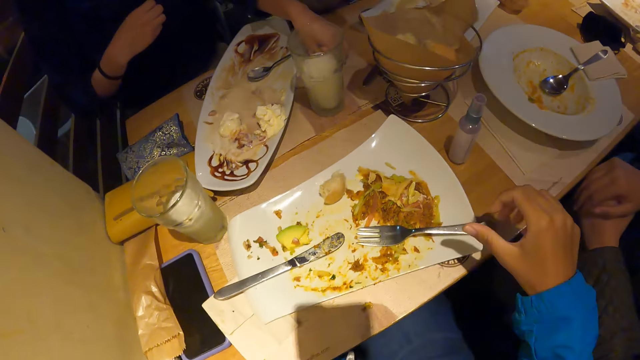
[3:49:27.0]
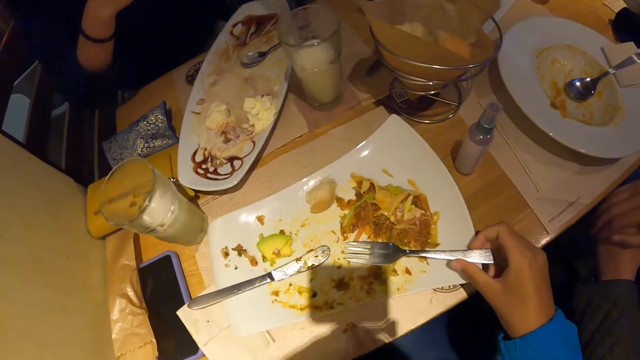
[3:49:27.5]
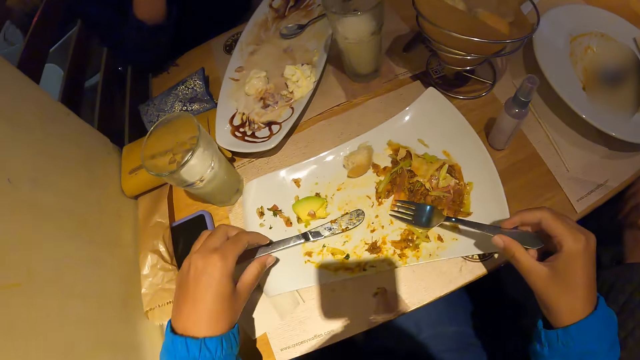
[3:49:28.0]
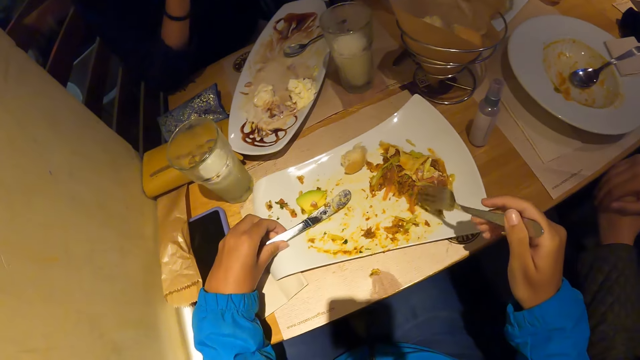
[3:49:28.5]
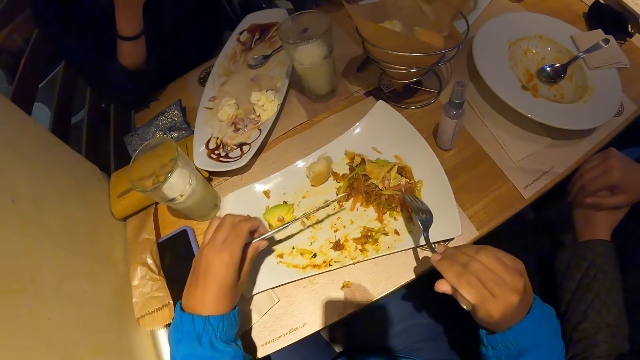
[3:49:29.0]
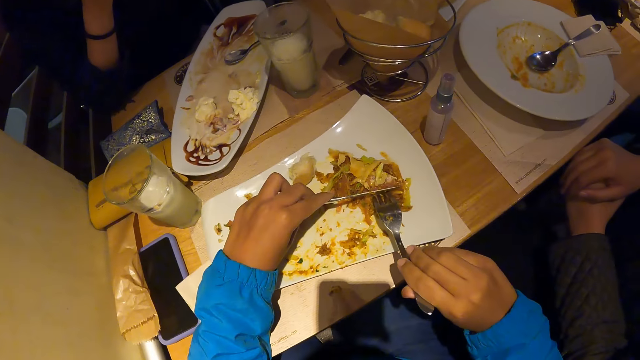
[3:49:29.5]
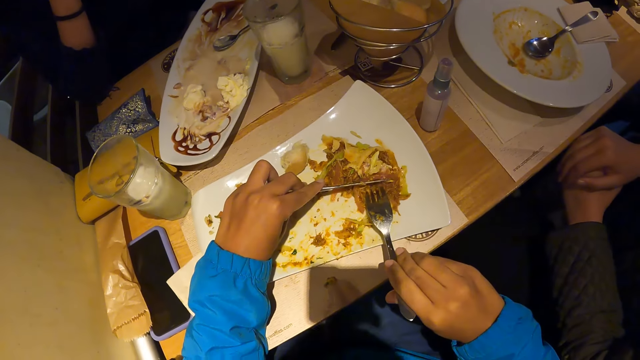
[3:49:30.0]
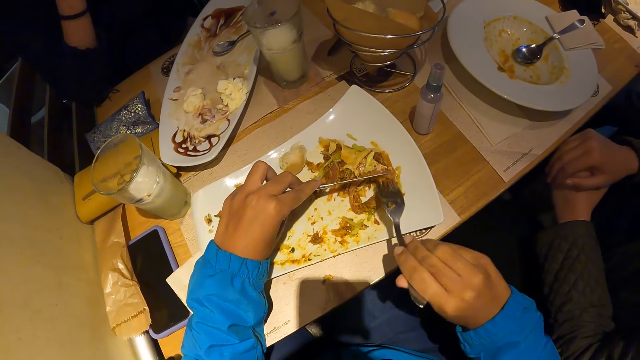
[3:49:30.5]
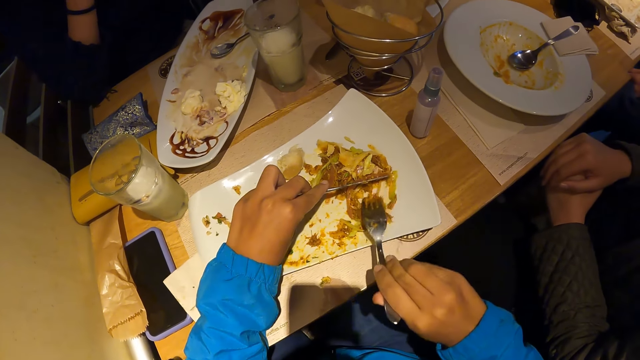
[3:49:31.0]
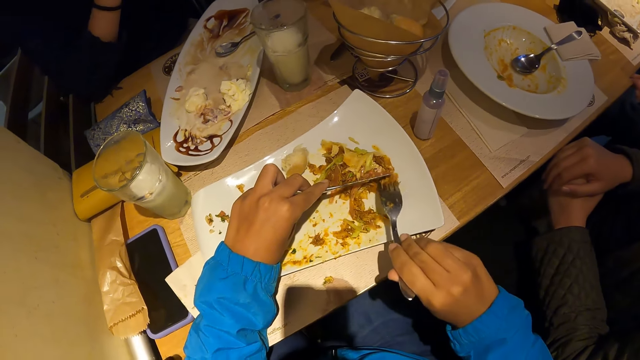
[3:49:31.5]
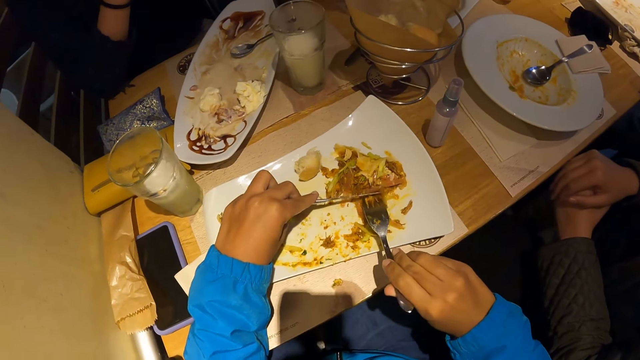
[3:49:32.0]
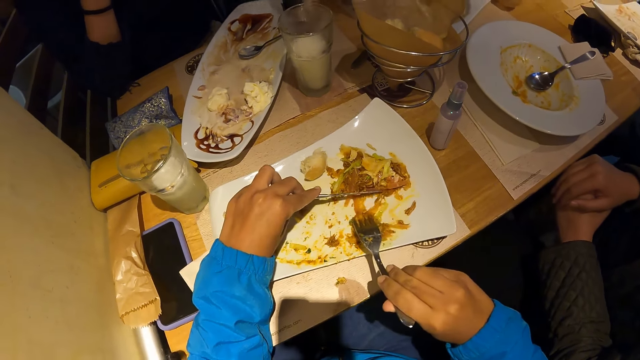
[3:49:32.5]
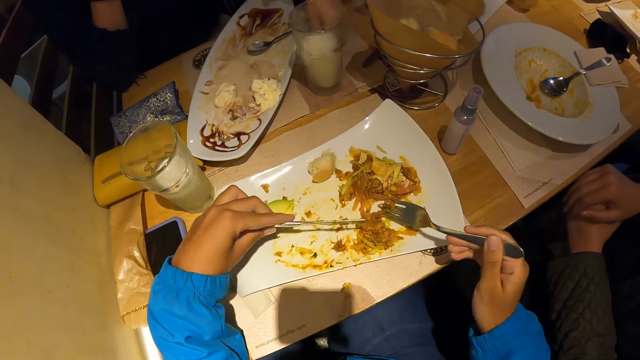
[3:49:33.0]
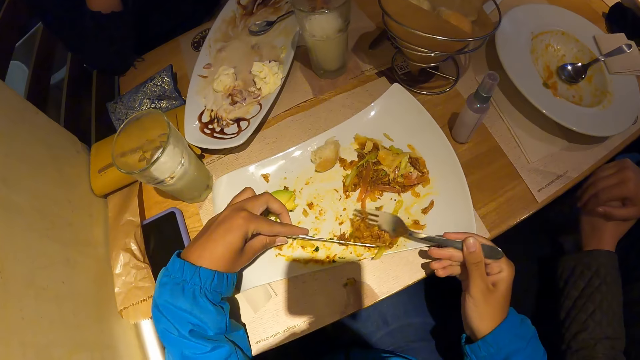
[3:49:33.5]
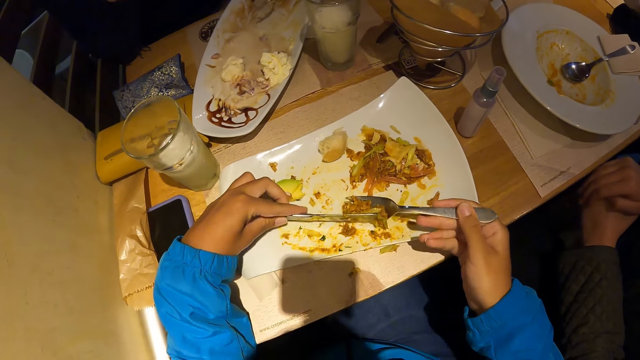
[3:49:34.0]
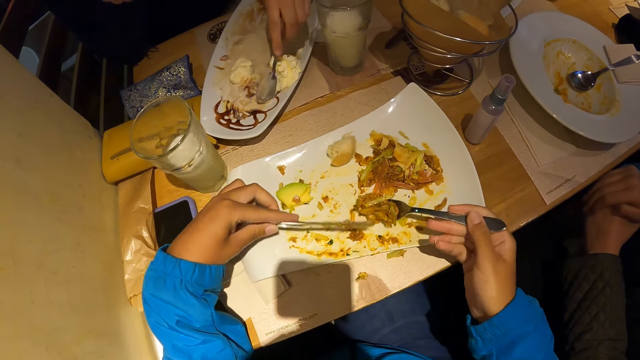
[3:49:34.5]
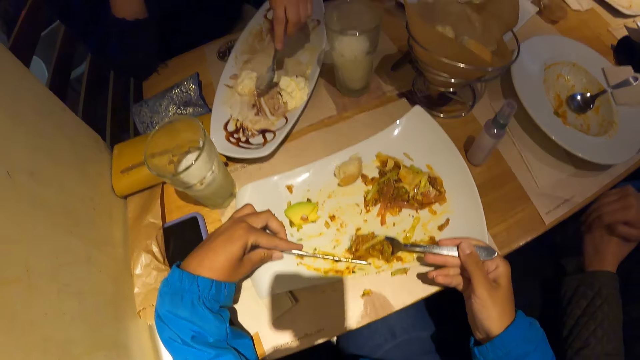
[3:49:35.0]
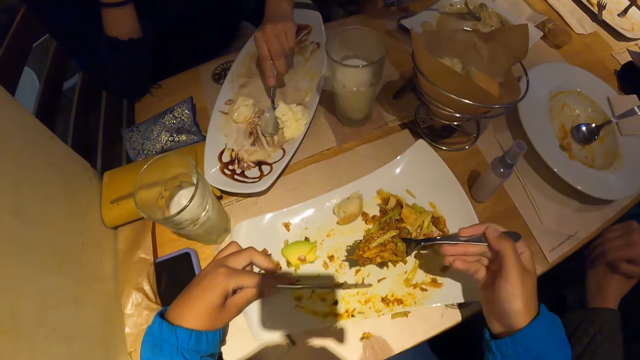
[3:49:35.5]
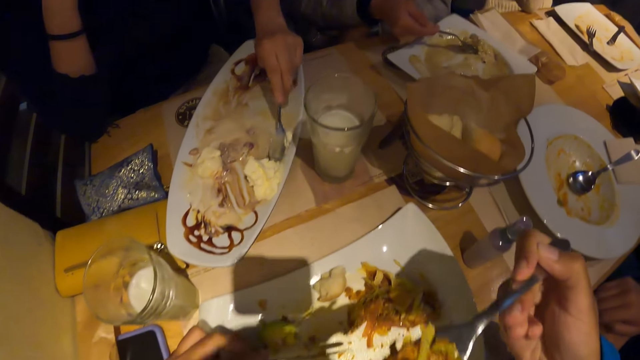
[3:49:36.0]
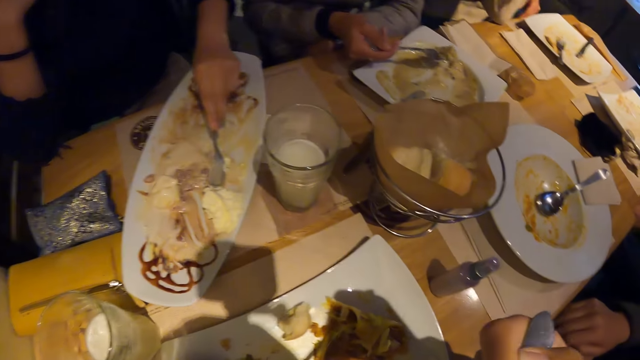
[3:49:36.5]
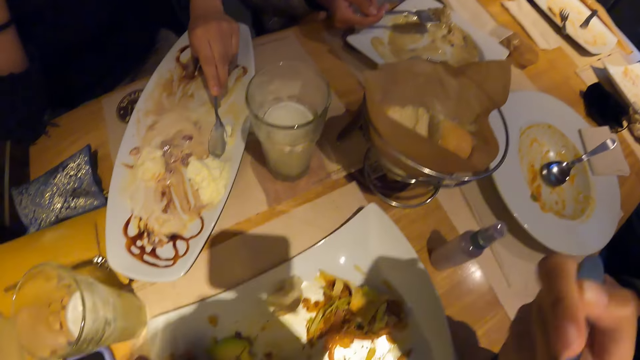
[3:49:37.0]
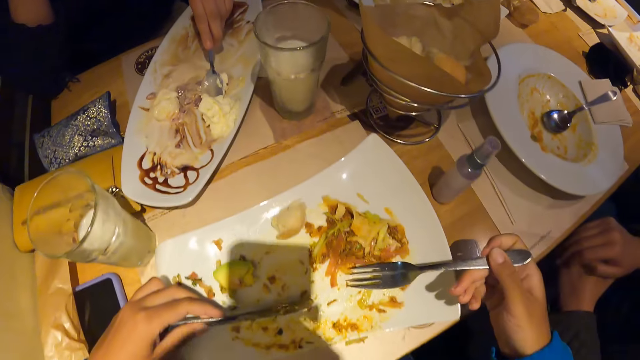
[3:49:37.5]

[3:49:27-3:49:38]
The woman drops the spoon in her right hand on the plate. She picks up a serviette from the table with her left hand. The camera wearer picks up the fork from the plate on the table with his right hand. He picks up the knife from the plate on the table with his left hand. He scoops food. The woman drops the serviette on the table with her left hand and picks up the spoon from the plate with her left hand. The camera wearer eats the meal from the plate on the table with the fork and knife in both hands.

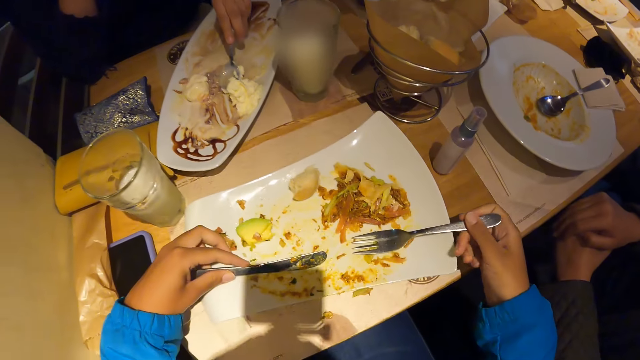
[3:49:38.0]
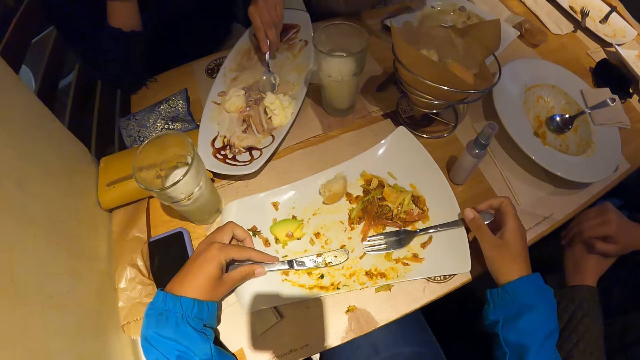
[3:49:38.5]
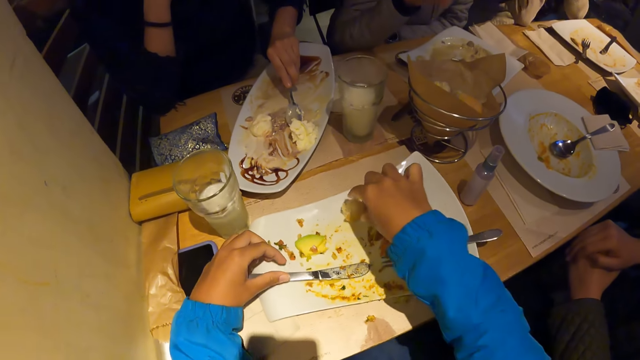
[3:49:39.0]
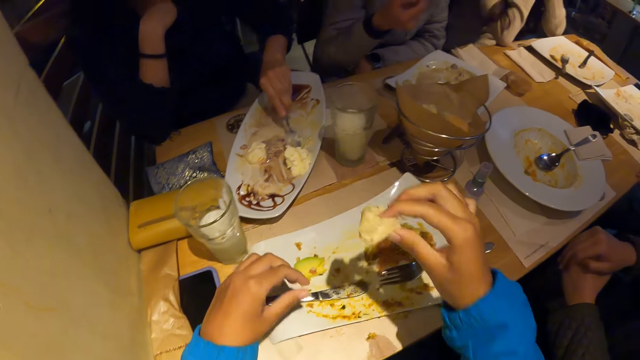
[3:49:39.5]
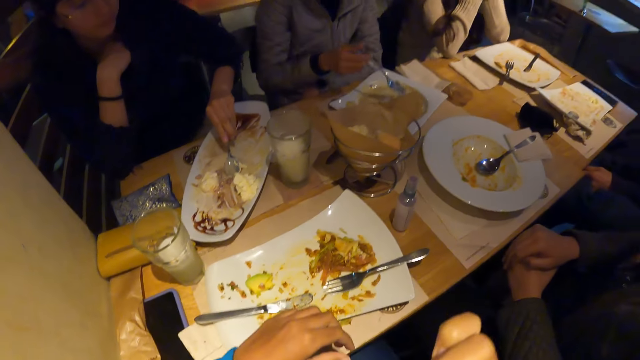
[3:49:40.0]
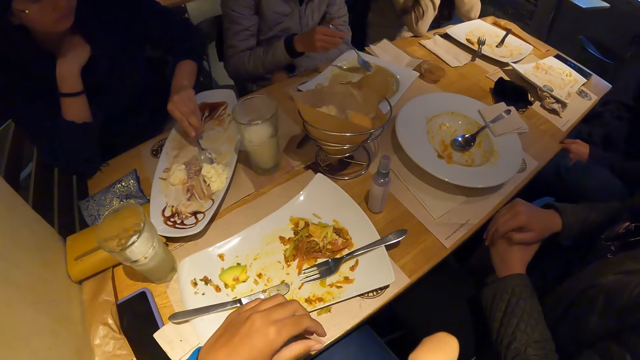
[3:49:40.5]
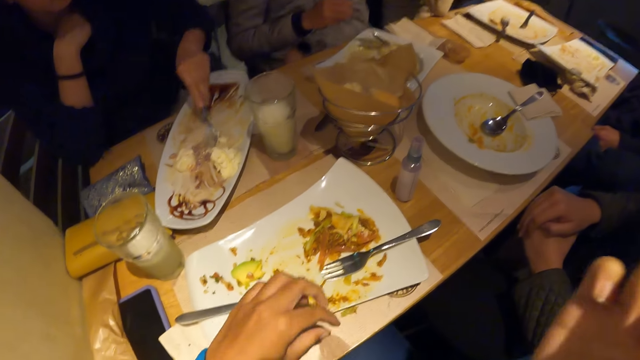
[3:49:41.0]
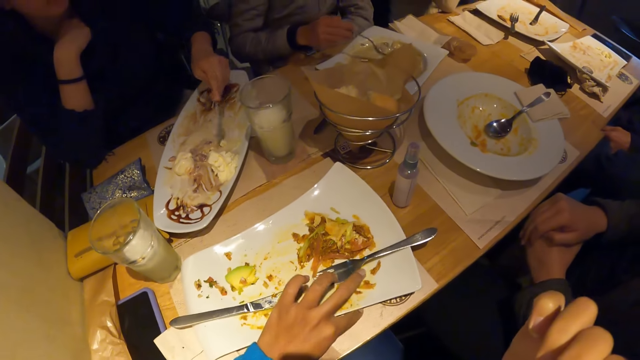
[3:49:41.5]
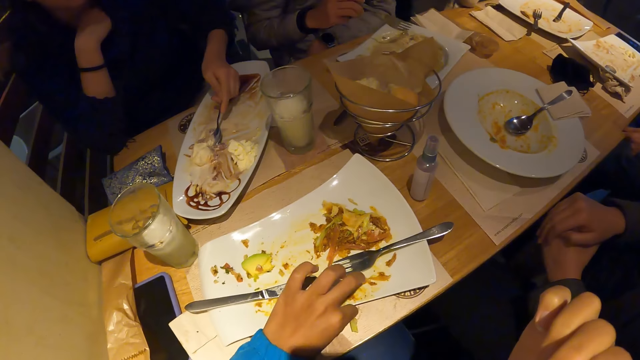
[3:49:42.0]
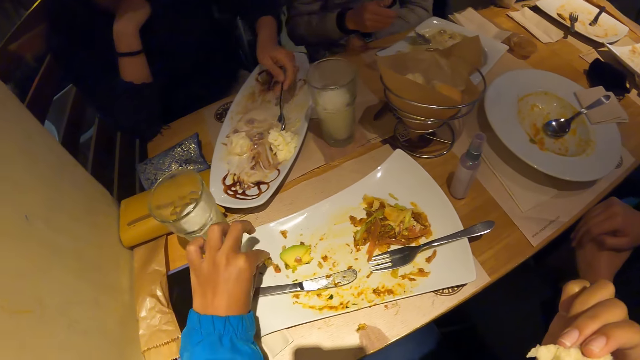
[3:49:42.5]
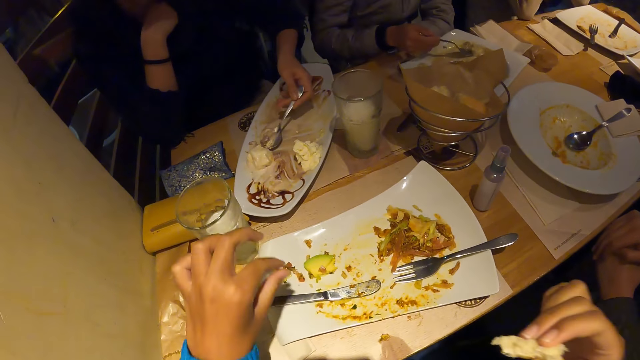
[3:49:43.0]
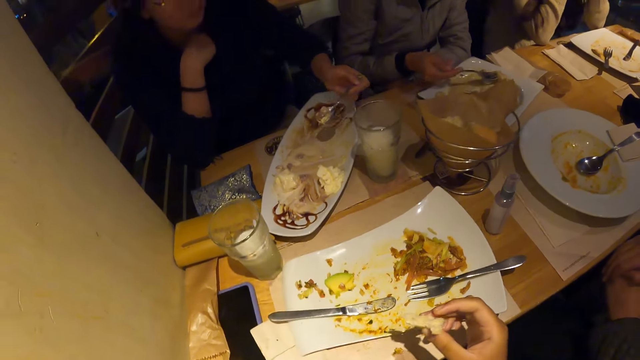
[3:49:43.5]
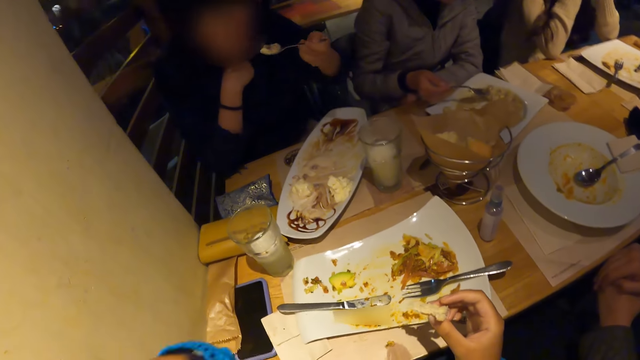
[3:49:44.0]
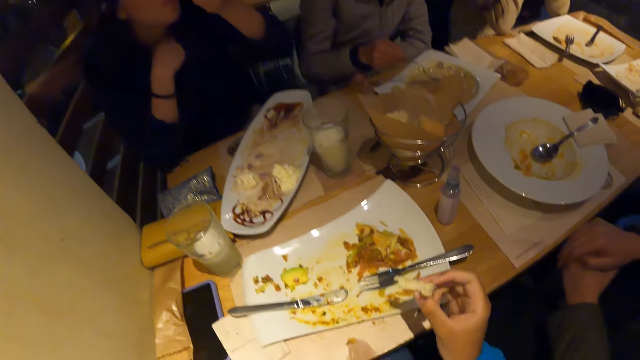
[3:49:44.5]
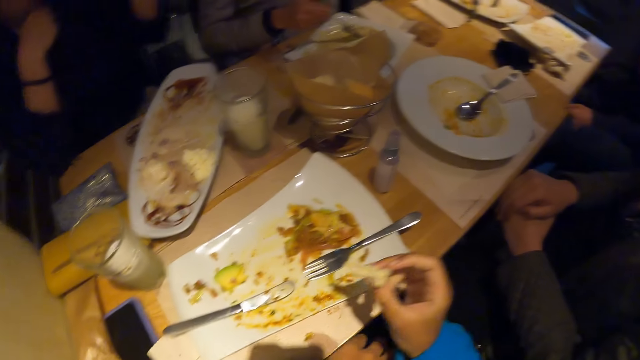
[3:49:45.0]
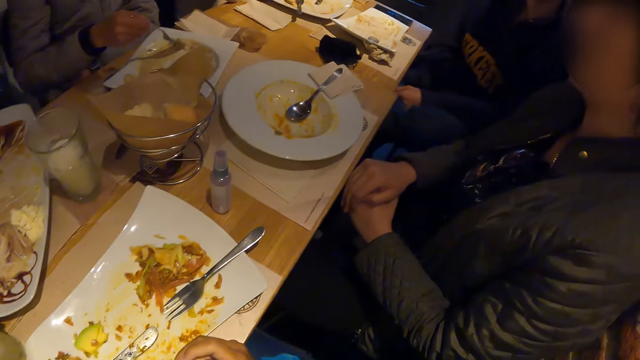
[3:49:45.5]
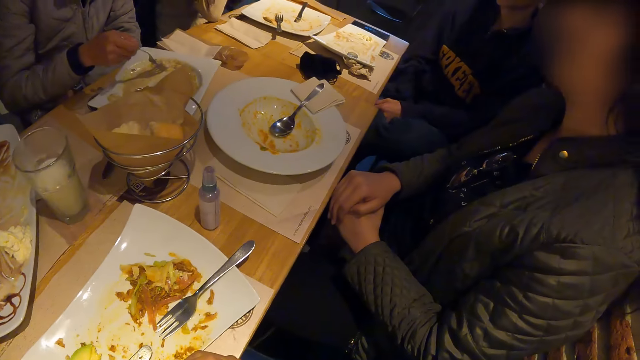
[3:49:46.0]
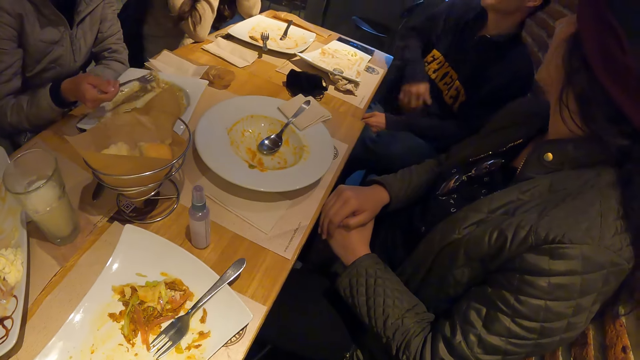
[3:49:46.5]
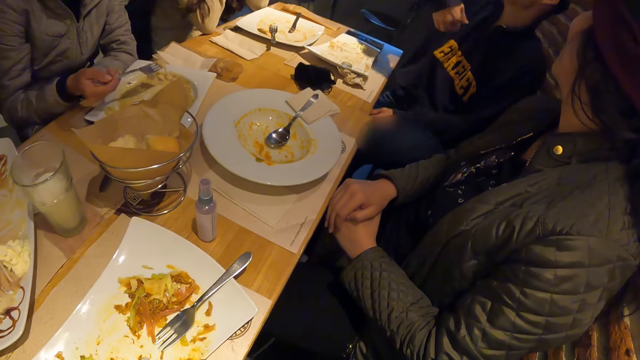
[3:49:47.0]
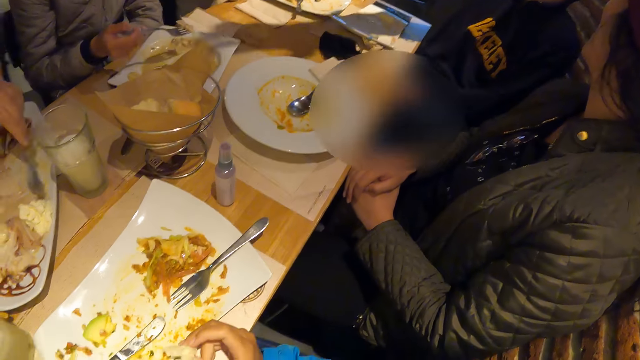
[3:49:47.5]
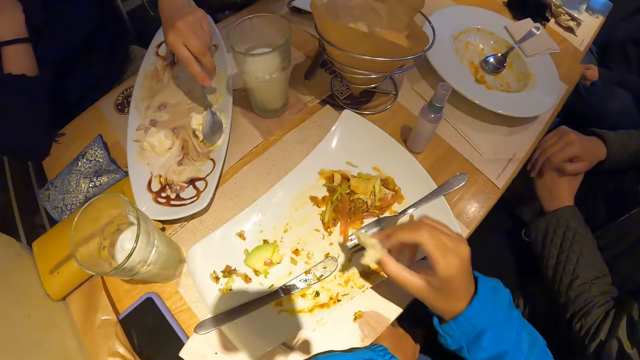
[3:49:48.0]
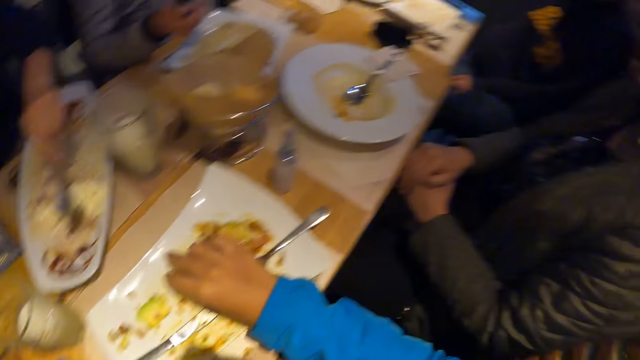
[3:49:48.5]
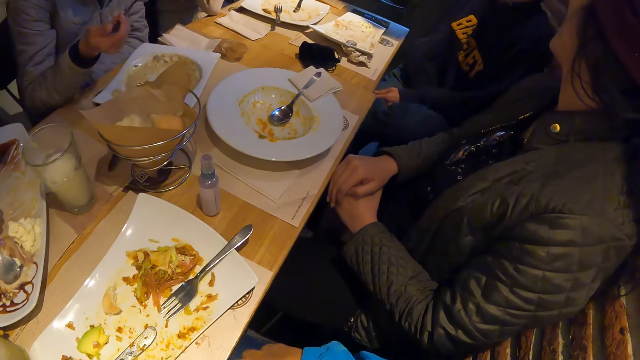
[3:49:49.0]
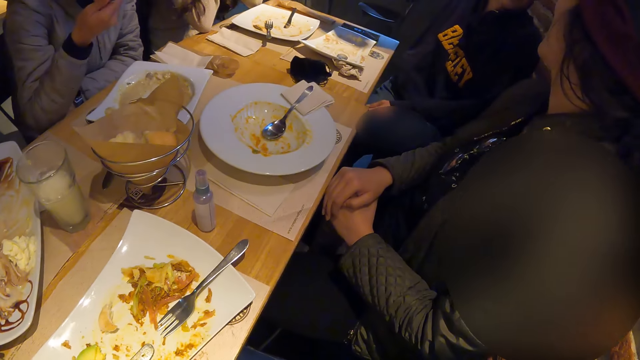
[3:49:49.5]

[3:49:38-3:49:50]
The camera wearer drops the fork on the plate with his right hand. He holds the fork. He picks up the piece of bread from the plate with his right hand. He eats the piece of bread in his right hand. He places something on the table. The woman eats the meal from the plate with the spoon in her left hand. The camera wearer holds the bread. He looks around a room. A man lifts up his hand. Another man packs a portion of the meal in the plate with the spoon in his left hand. The camera wearer drops the bread on the plate with his right hand. A third man puts the fork in his right hand into his mouth.
